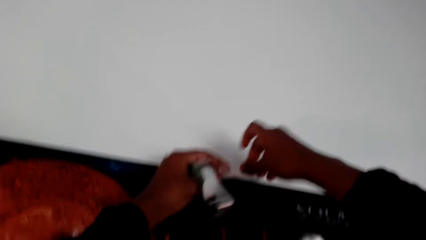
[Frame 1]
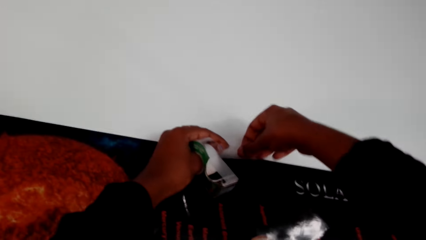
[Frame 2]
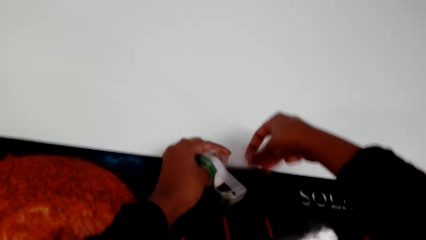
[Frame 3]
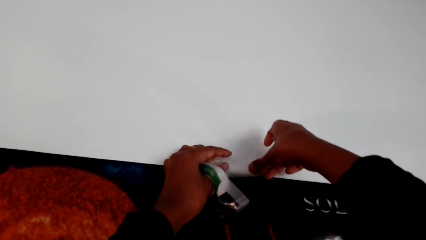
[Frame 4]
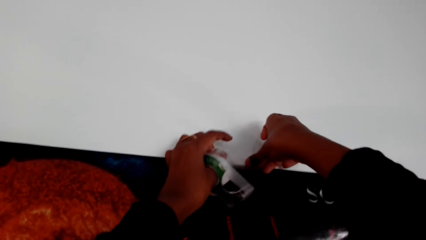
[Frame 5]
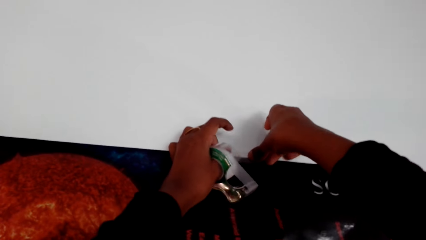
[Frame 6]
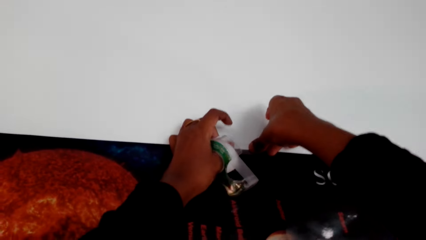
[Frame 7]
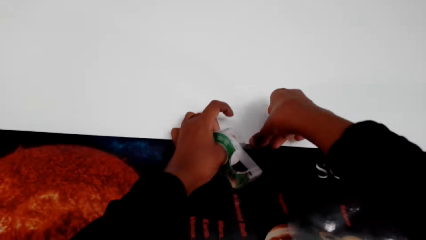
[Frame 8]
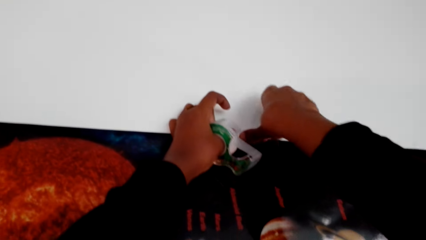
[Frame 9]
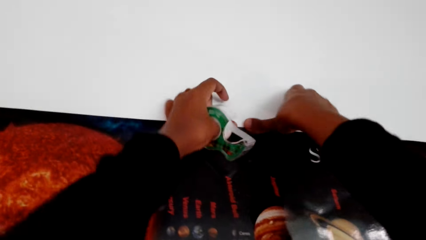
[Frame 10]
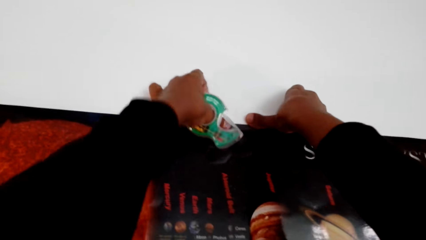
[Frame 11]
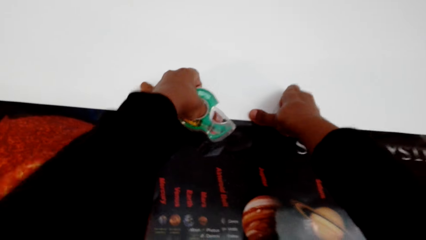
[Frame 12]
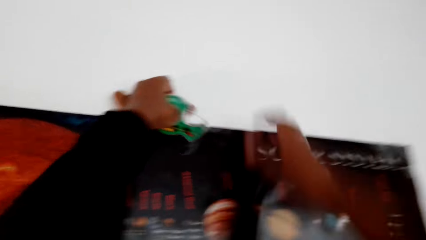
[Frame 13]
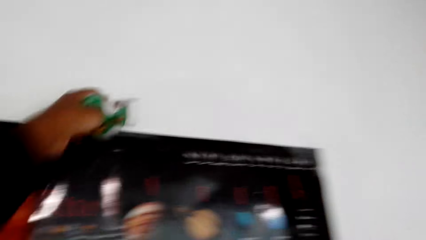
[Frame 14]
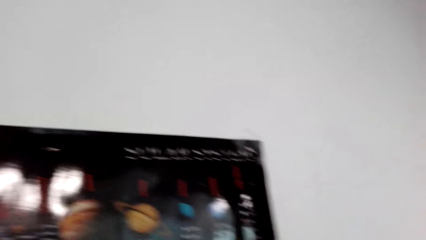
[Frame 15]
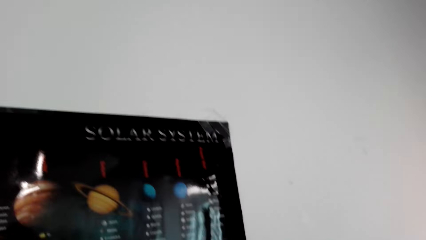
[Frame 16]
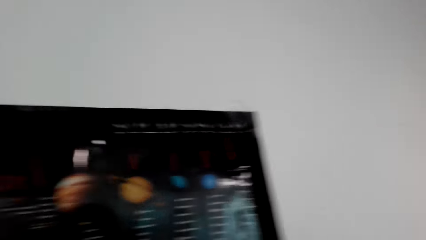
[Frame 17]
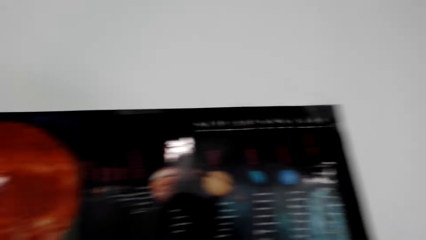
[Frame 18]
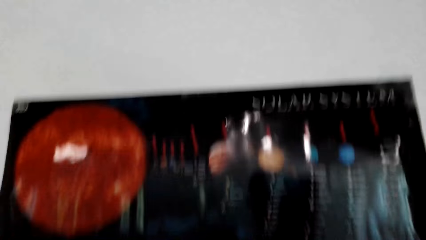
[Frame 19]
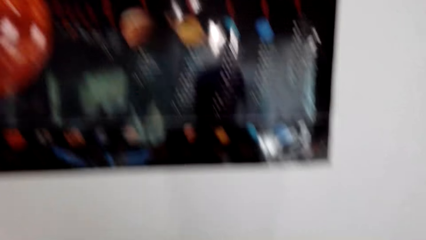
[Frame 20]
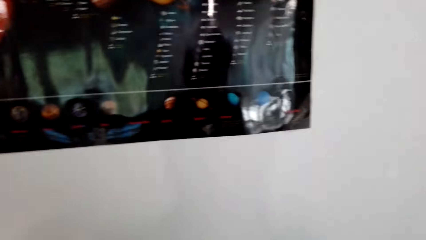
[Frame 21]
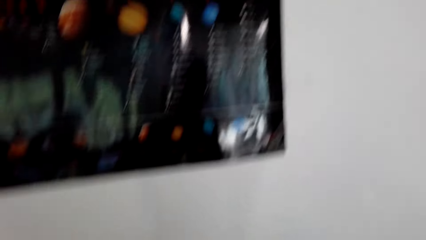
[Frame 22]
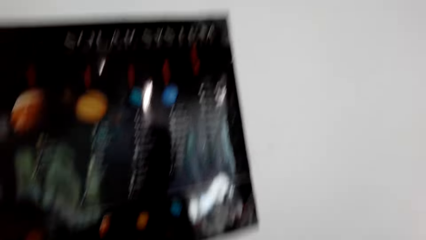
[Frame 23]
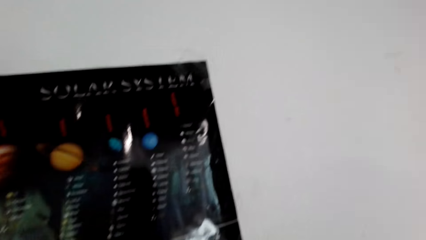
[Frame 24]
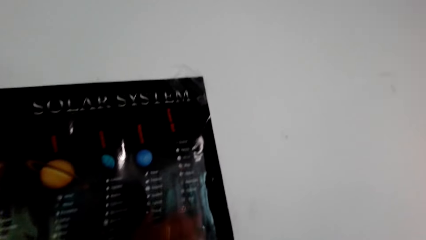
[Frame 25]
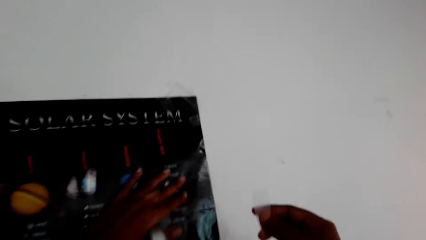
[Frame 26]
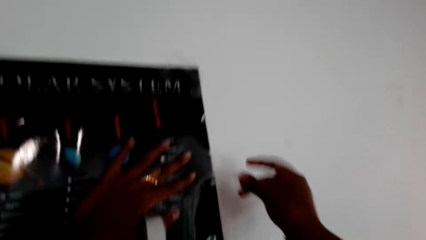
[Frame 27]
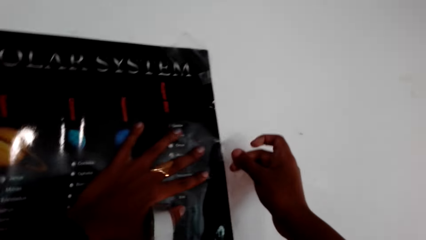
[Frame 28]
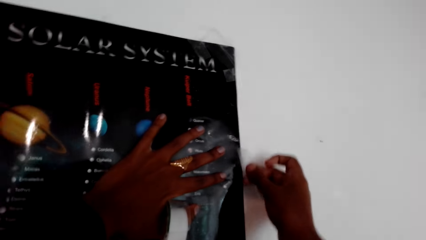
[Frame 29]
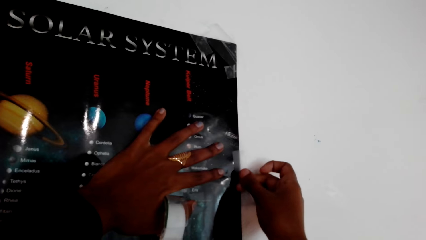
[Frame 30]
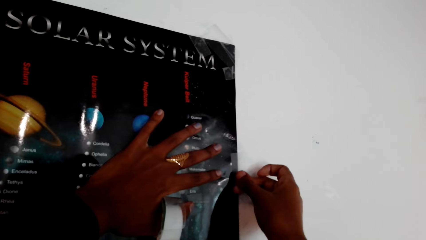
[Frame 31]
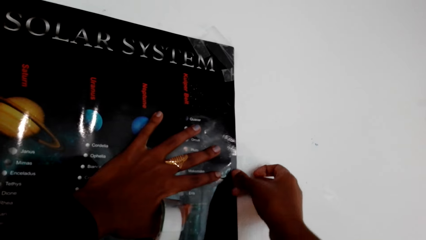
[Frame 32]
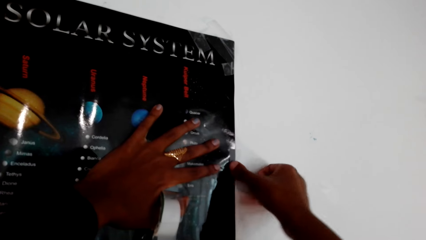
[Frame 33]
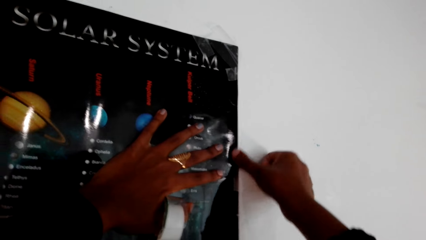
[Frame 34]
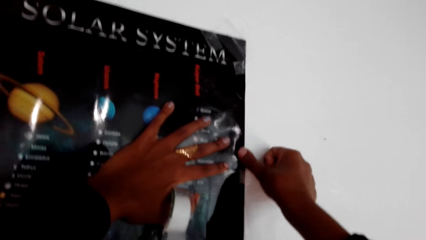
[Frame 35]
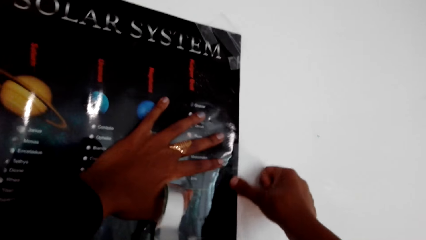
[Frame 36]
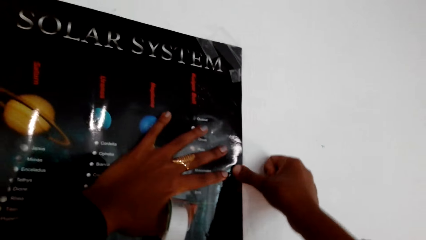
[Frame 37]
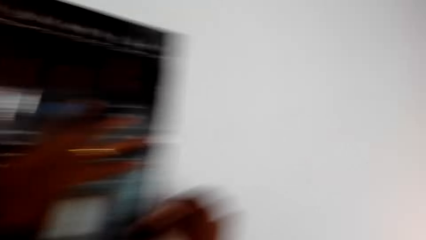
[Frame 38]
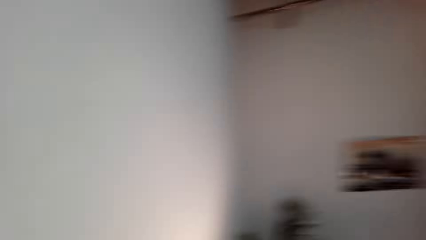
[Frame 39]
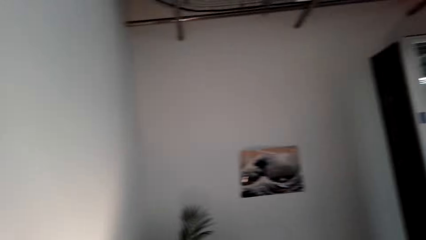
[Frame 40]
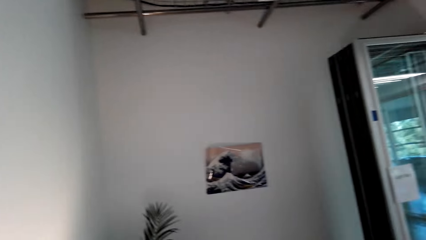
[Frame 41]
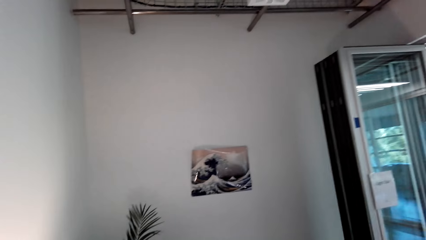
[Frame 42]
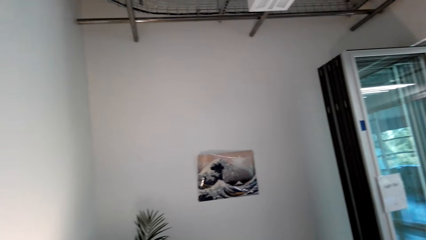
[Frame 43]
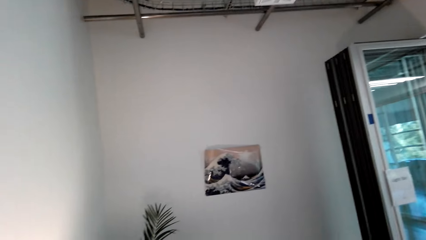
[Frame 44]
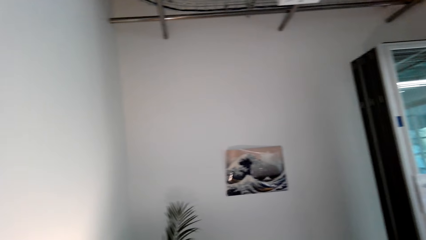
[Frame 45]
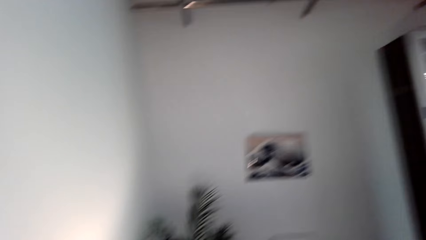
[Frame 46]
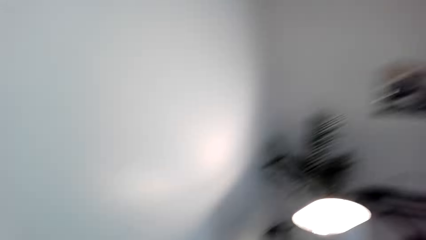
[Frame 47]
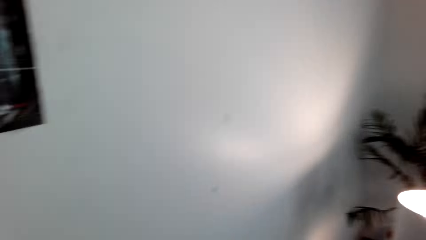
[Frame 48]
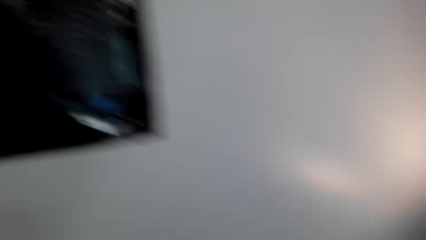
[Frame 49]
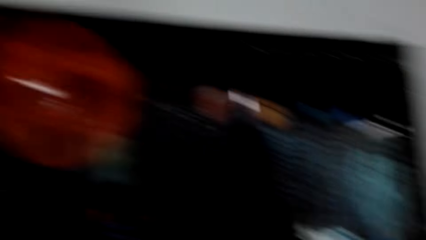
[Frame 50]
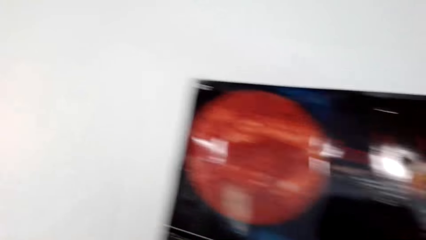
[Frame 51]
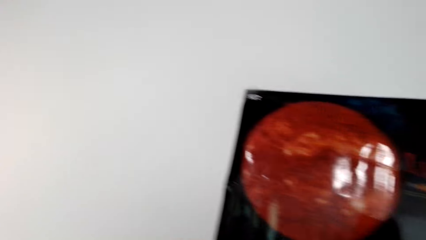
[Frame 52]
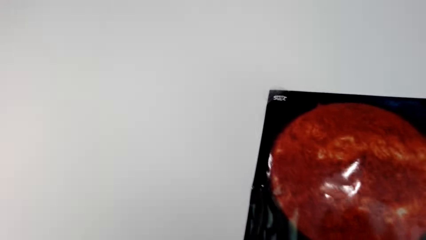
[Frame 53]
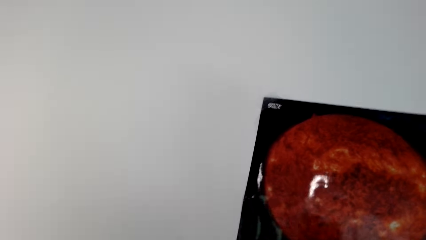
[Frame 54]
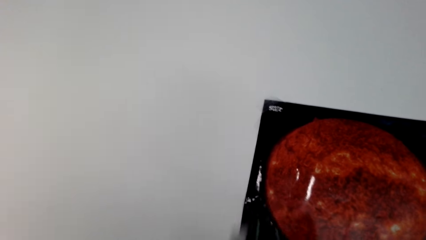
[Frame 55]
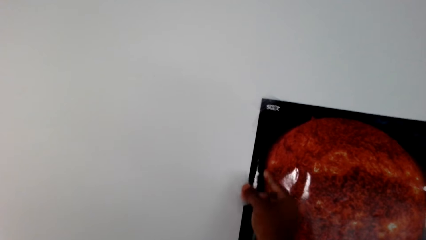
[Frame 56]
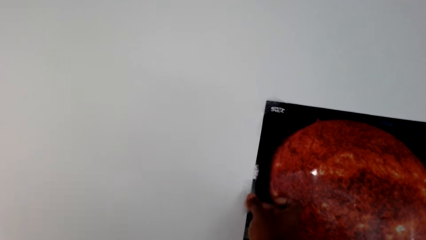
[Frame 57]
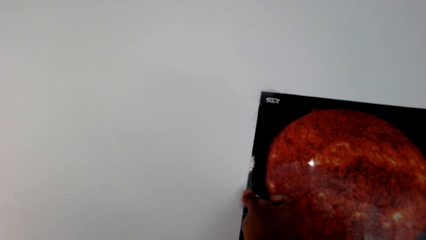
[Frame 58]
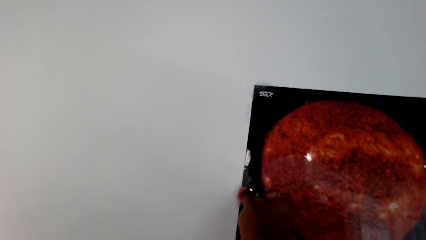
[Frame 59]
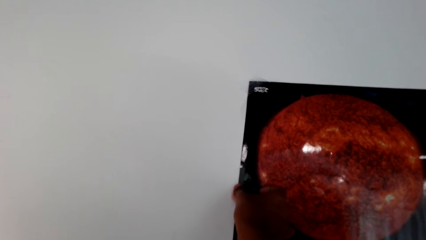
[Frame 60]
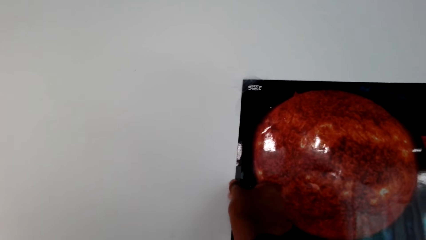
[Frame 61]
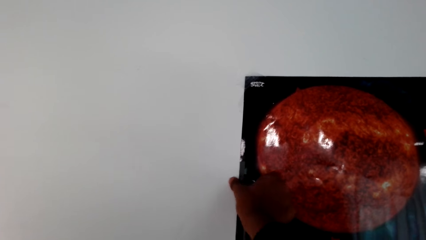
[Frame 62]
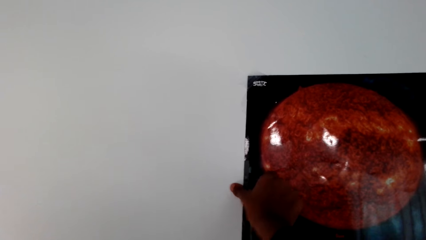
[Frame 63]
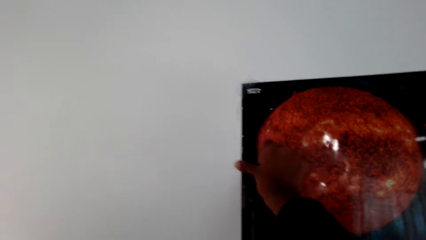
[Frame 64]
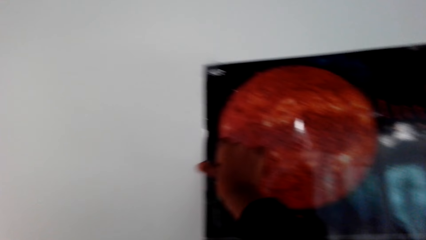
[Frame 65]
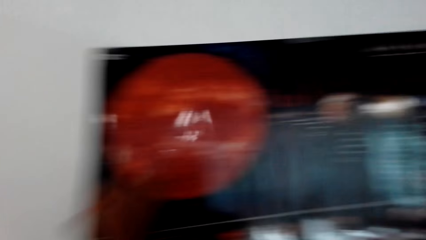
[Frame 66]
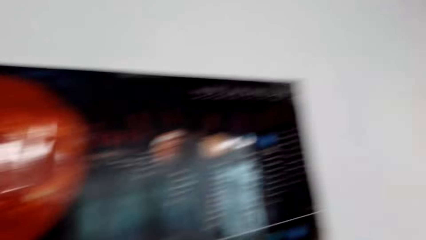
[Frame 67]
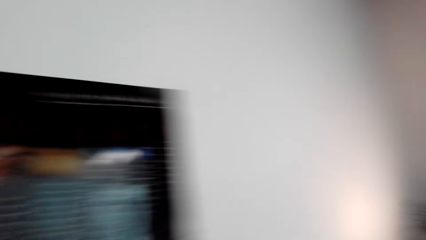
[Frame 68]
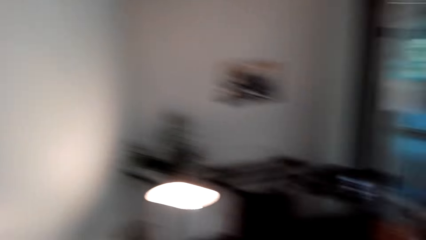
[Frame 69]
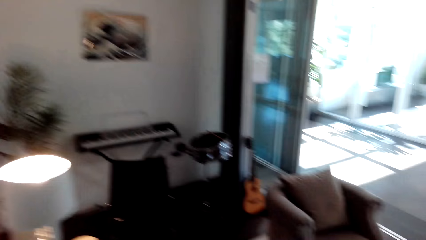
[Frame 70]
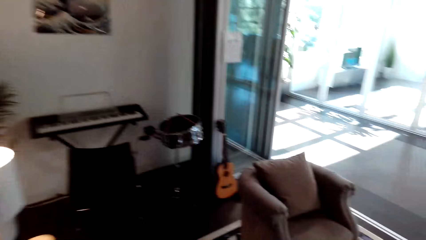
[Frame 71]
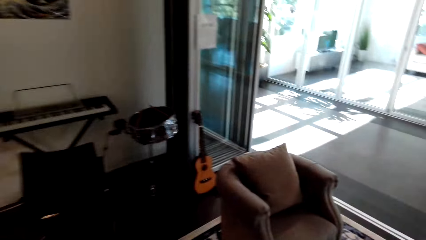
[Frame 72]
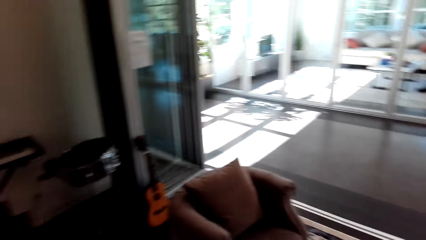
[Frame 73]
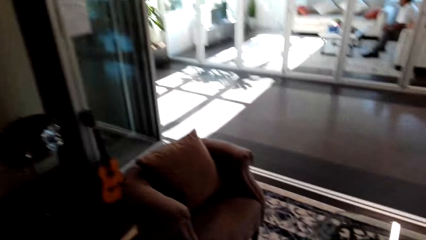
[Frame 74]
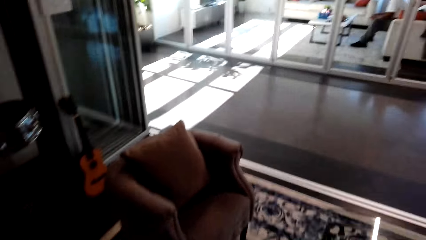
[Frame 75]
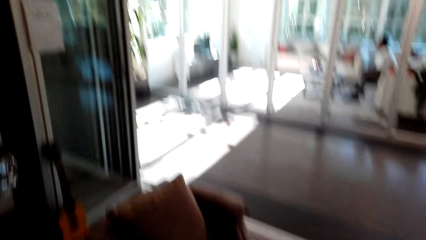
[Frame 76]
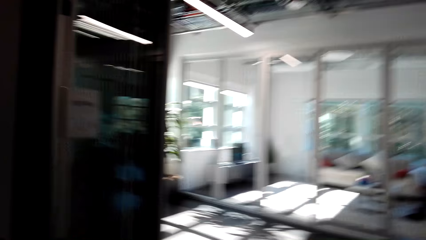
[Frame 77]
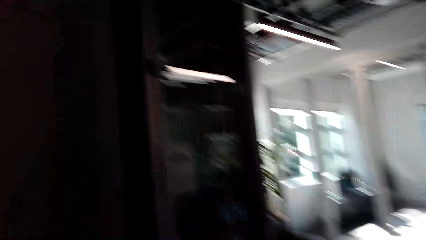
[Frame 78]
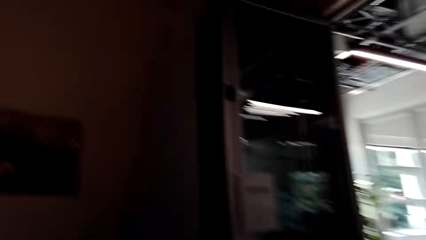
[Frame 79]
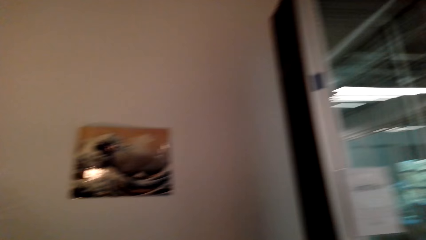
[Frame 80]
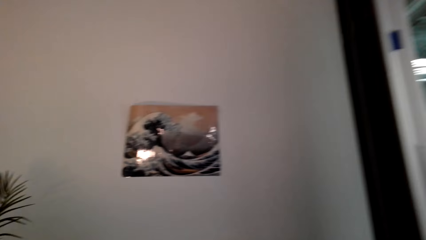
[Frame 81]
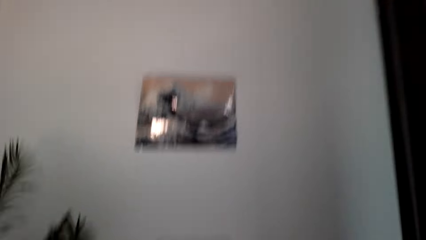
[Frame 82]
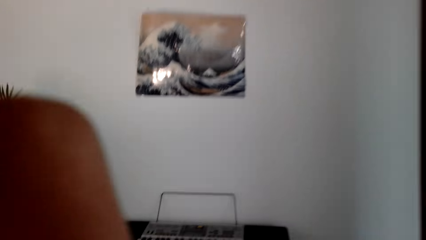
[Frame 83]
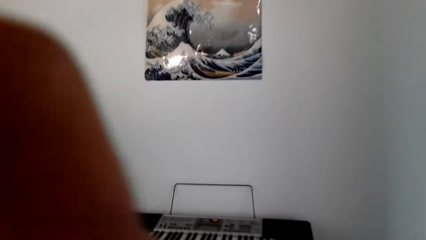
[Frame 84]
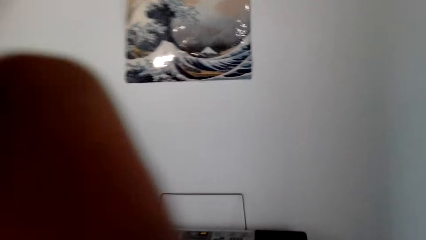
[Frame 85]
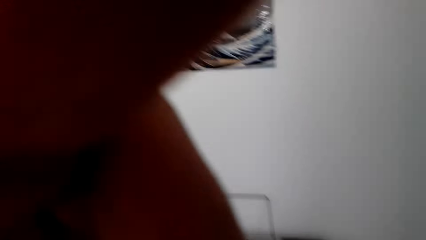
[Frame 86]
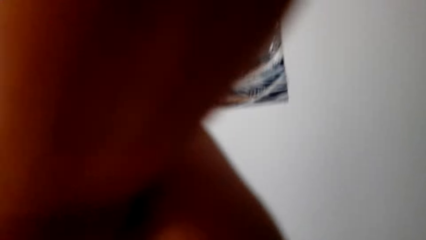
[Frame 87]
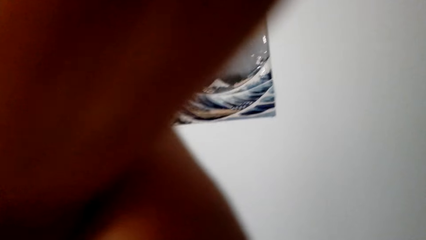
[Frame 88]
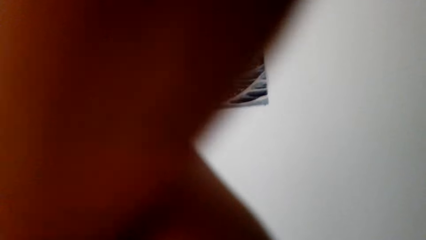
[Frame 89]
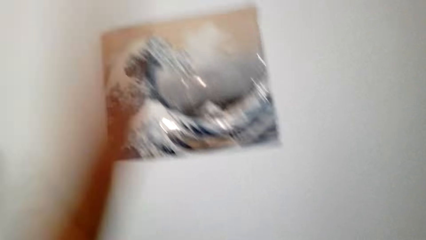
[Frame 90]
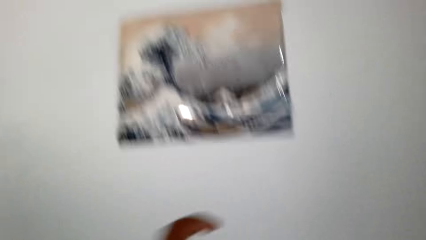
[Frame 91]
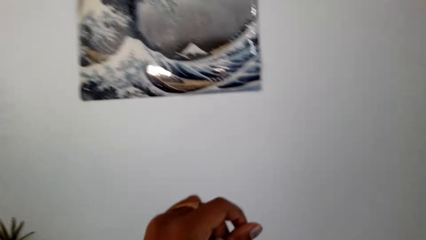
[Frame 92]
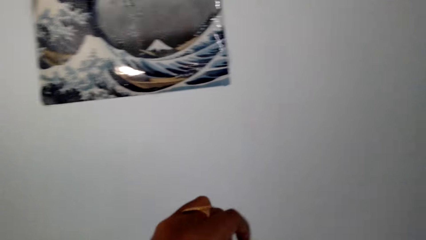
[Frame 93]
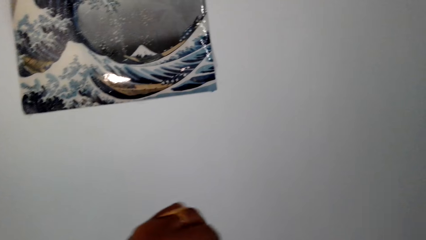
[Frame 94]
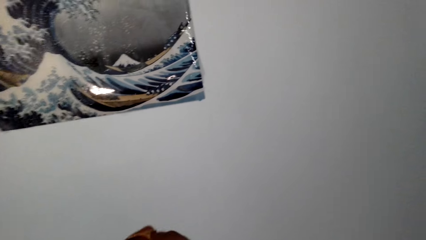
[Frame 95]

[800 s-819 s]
The camera wearer places the masking tape on the poster on the wall. They look at the poster. They place the masking tape on the poster on the wall. They look around. They place the masking tape on the poster on the wall. They look around. They step off the sofa. They walk towards the piano. They adjust the camera.
